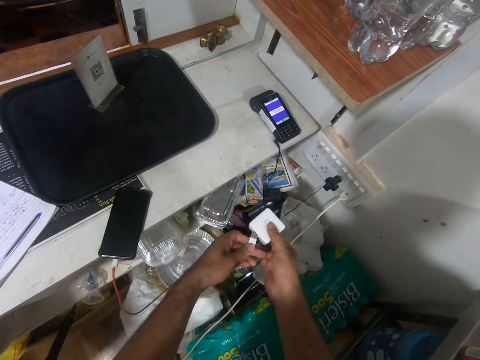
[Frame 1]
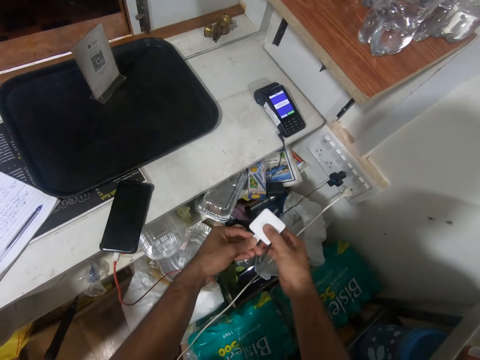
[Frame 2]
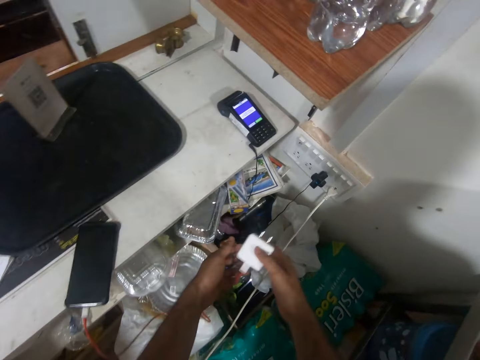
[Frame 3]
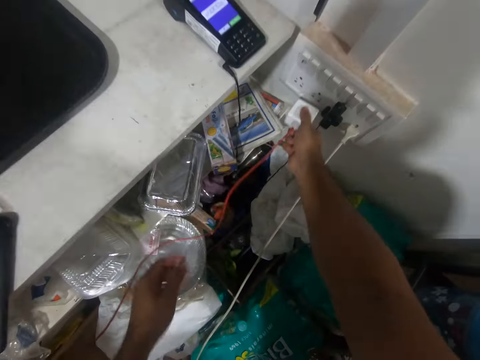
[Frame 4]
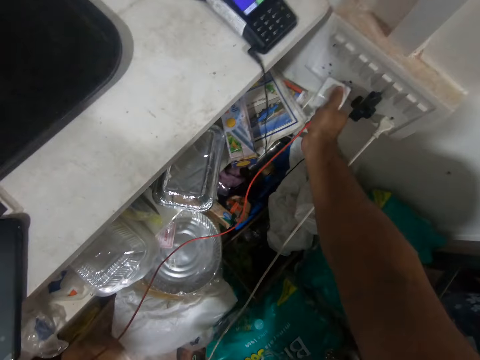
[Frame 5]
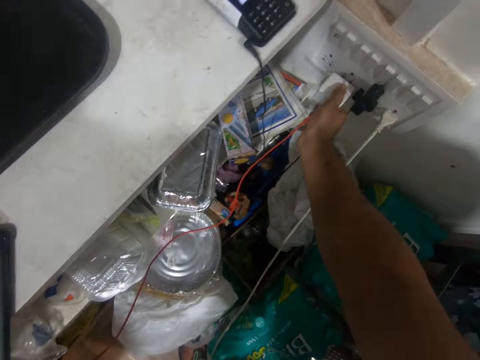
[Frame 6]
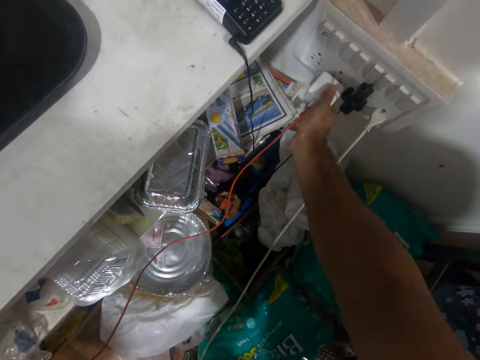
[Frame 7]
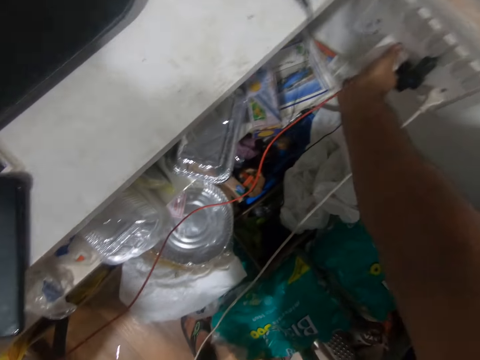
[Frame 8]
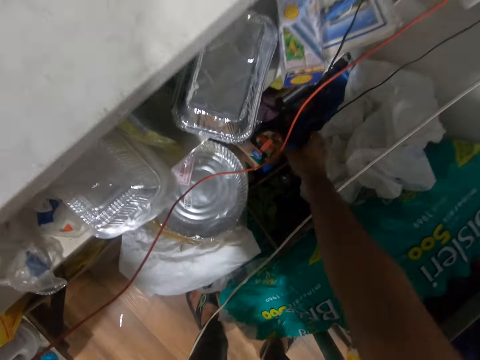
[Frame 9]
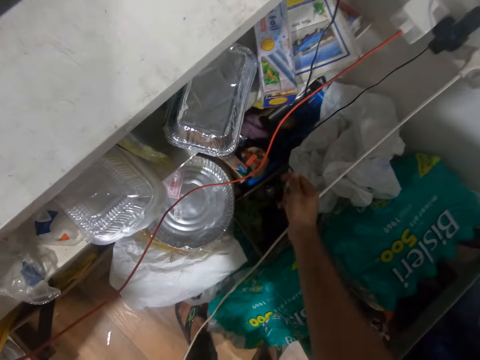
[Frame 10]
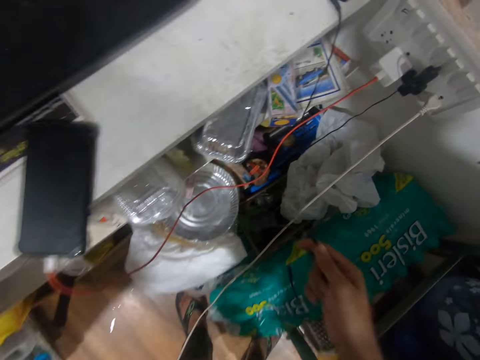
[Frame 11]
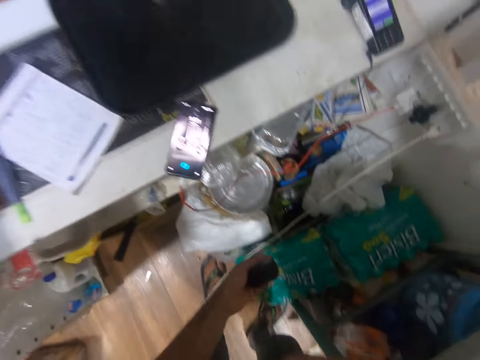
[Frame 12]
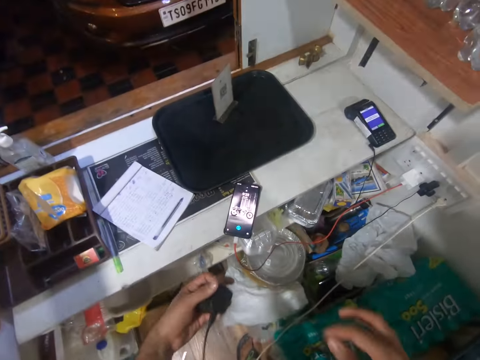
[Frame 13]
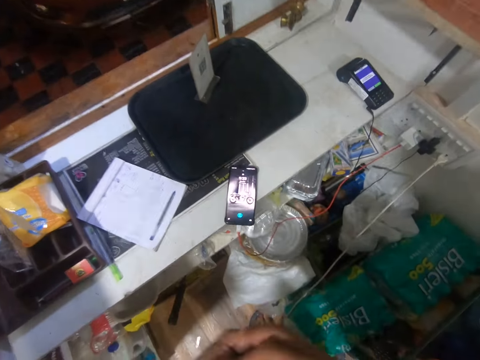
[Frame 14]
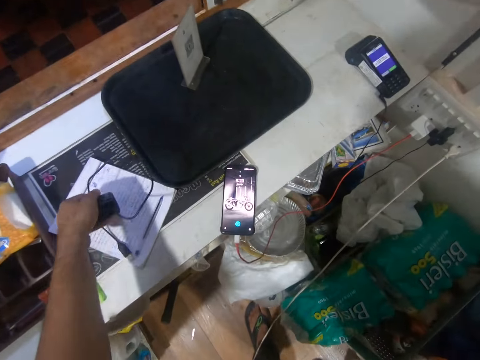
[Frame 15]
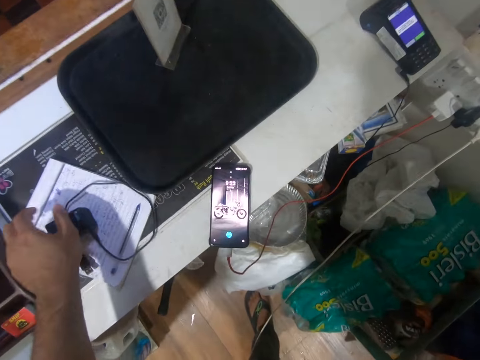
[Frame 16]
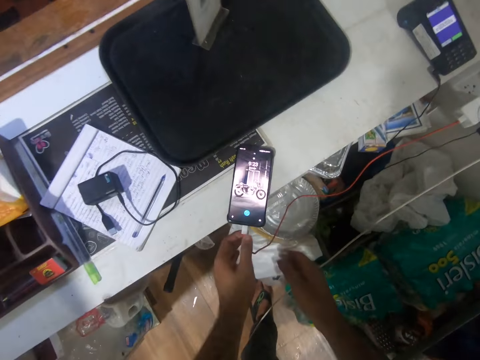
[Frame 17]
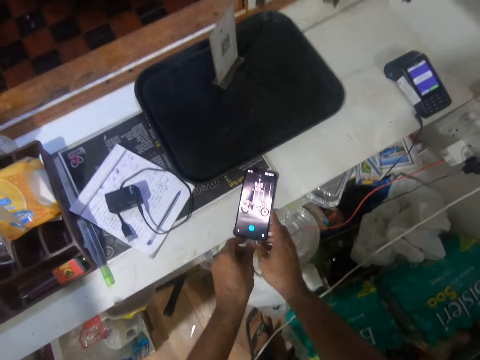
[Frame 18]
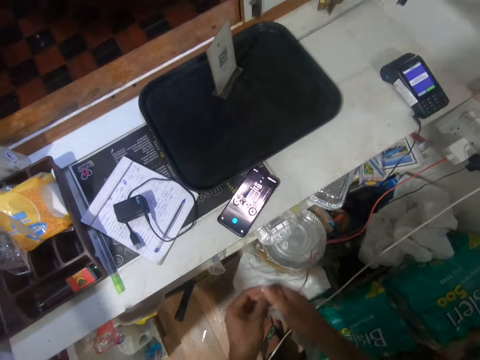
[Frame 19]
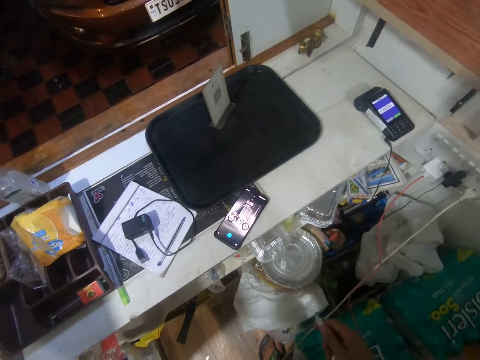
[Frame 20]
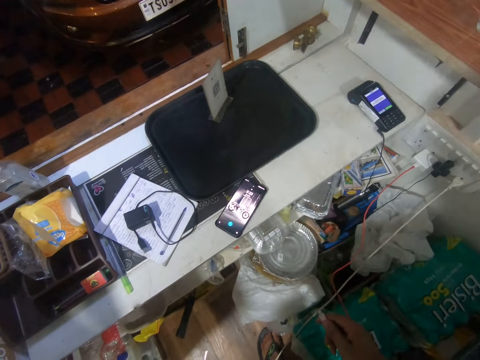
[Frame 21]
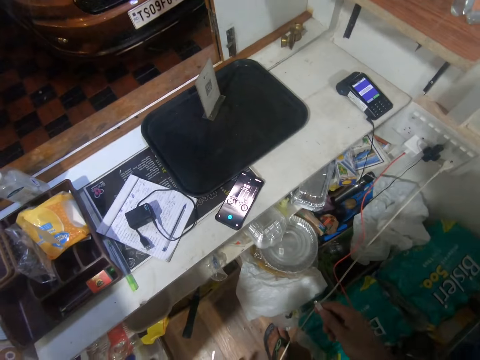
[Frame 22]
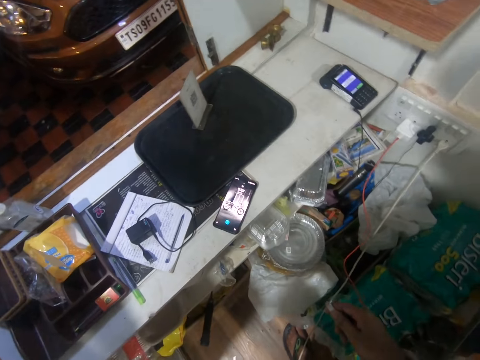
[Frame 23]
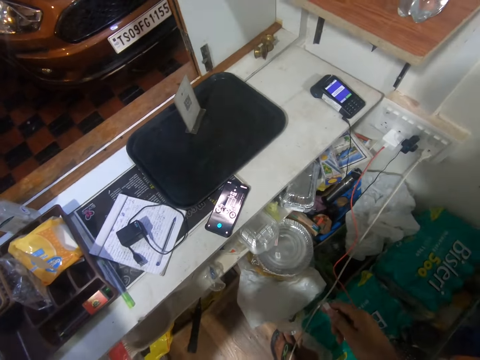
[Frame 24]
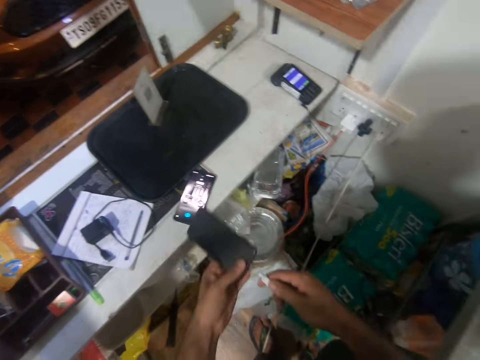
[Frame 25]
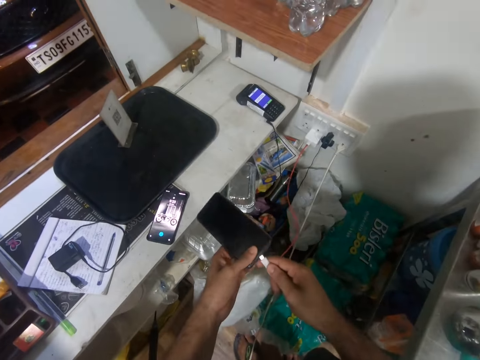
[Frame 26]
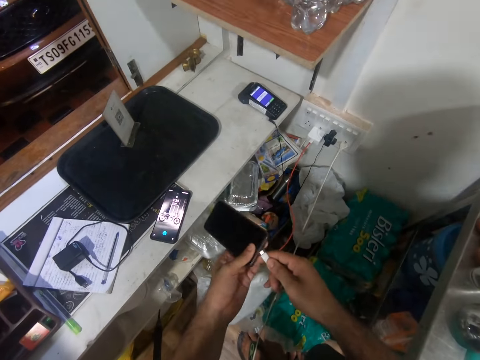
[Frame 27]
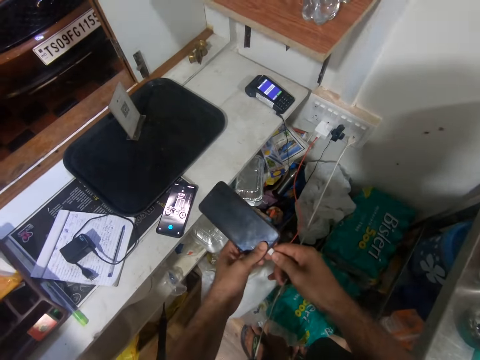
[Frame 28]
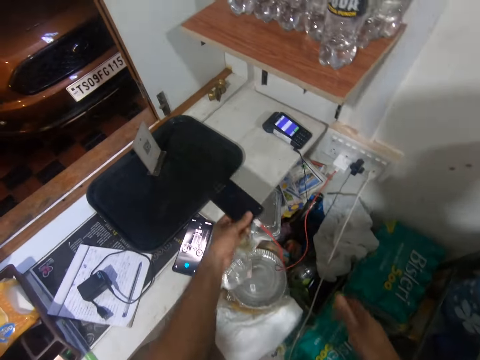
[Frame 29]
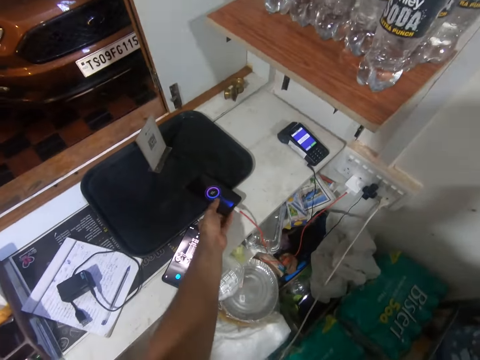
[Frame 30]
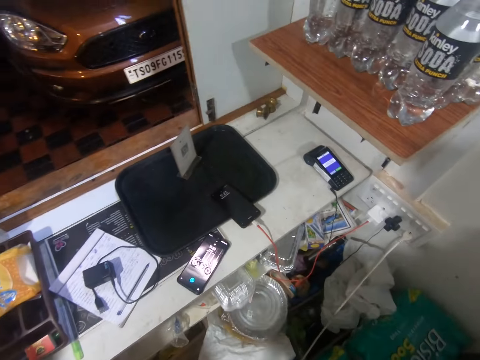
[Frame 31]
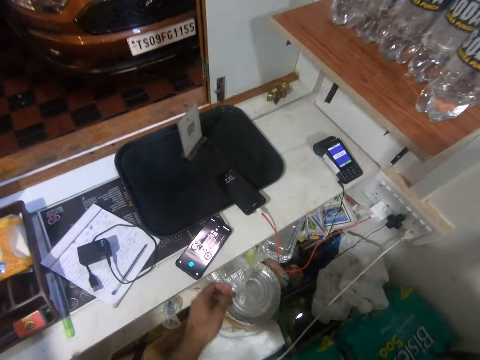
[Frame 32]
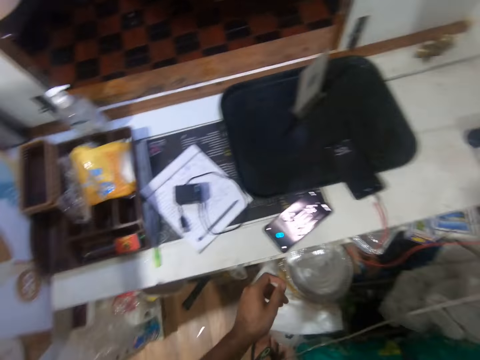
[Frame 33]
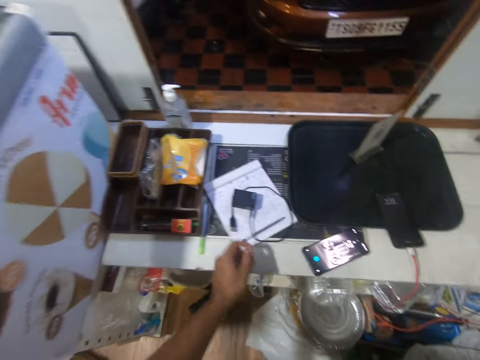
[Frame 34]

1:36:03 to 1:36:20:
The camera wearer inserts the white charger cable into the charger. He plugs the white charger into the socket. He picks up the black charger from beside the shelf. He carries the charger. He places the black charger on the shelf. He unplugs the white charger from a phone on the shelf. He removes the phone from his pocket. He plugs the white charger into the phone. He places the phone on a black bag on the shelf.

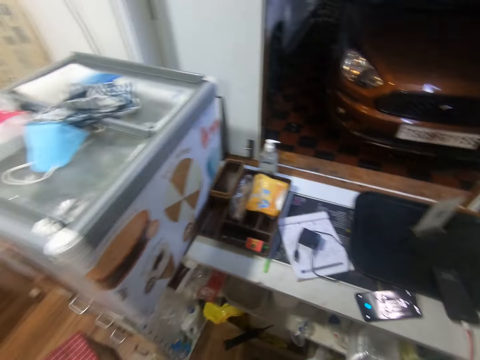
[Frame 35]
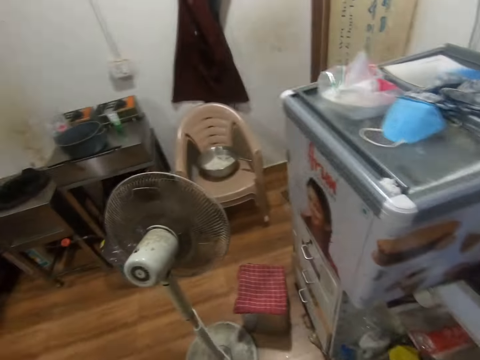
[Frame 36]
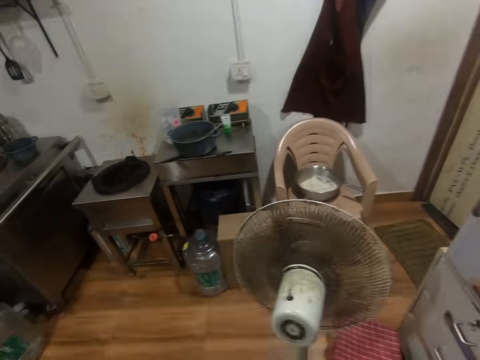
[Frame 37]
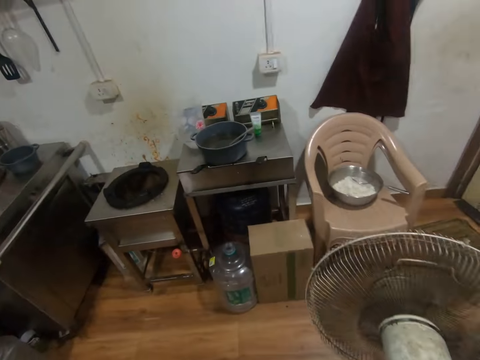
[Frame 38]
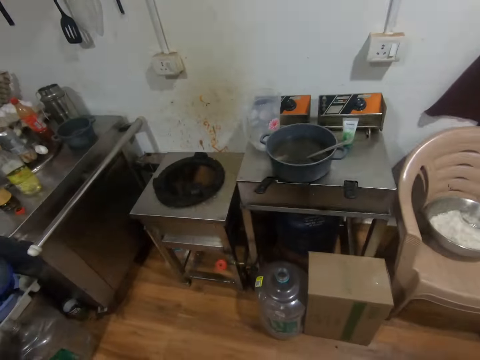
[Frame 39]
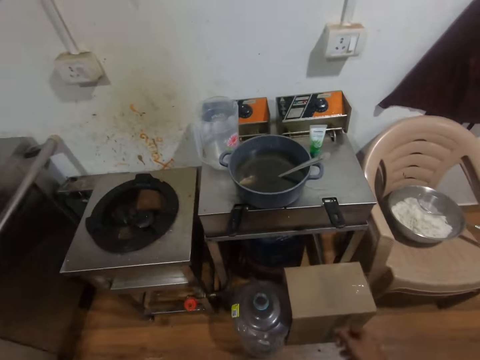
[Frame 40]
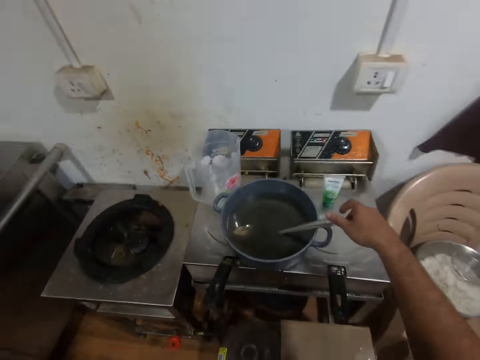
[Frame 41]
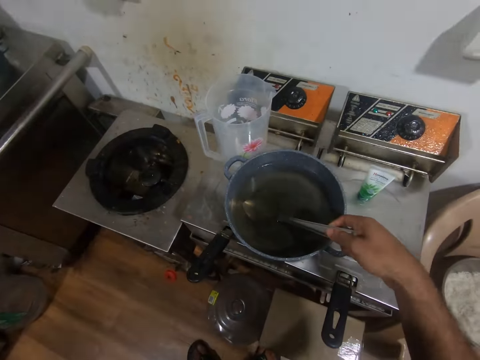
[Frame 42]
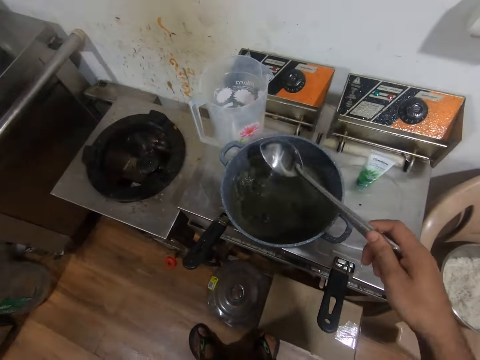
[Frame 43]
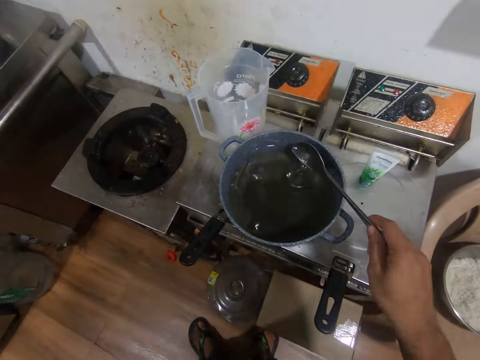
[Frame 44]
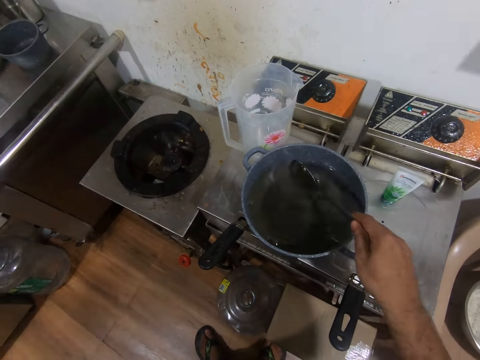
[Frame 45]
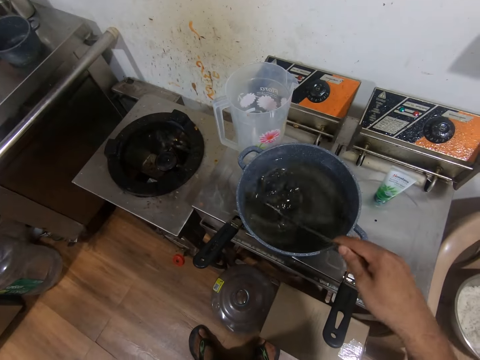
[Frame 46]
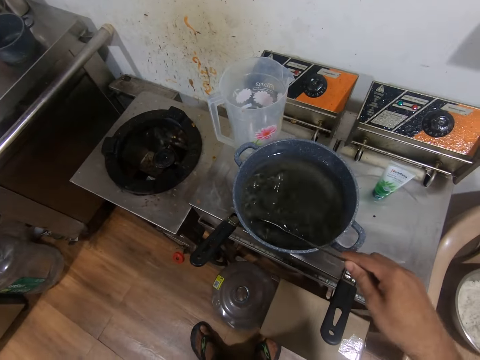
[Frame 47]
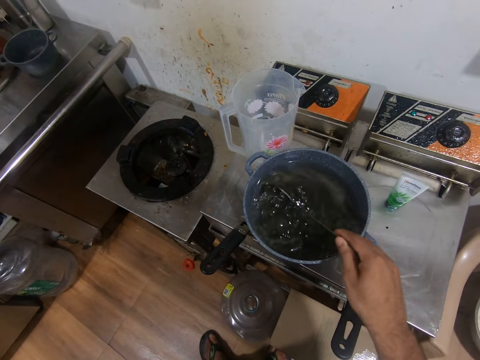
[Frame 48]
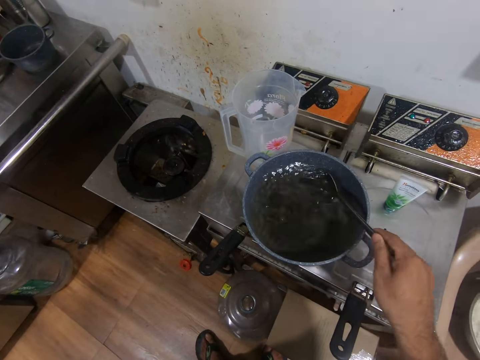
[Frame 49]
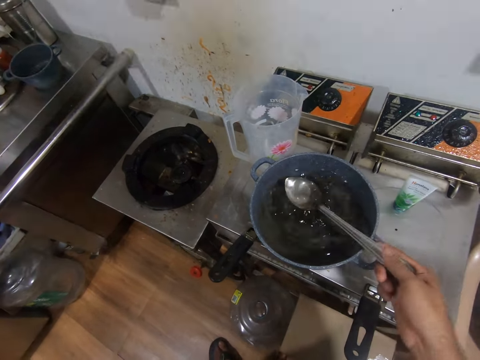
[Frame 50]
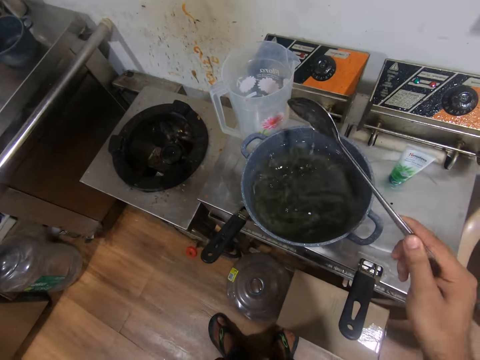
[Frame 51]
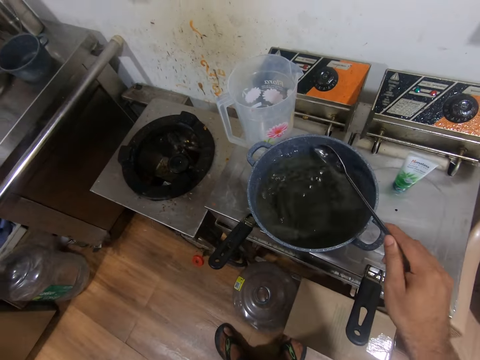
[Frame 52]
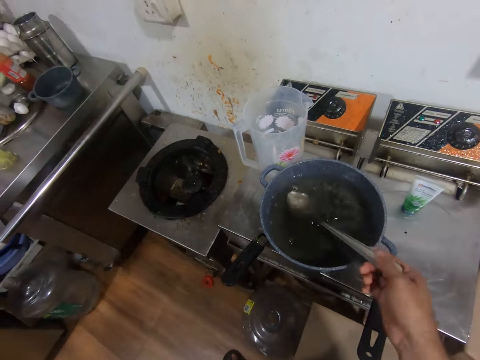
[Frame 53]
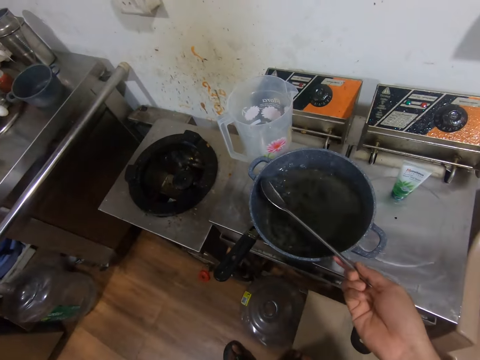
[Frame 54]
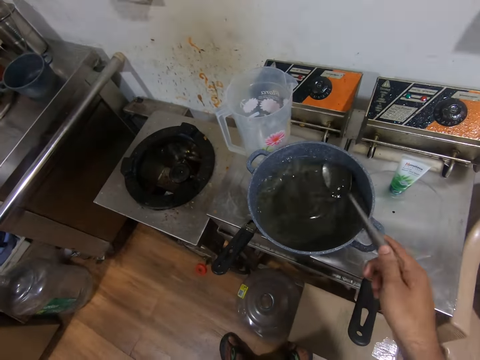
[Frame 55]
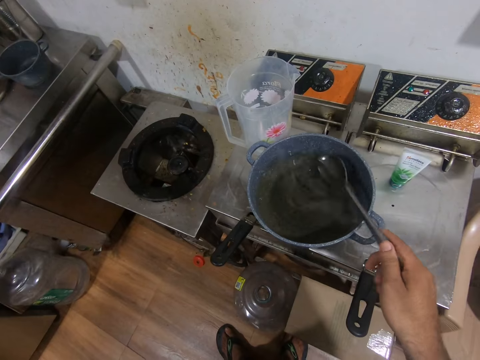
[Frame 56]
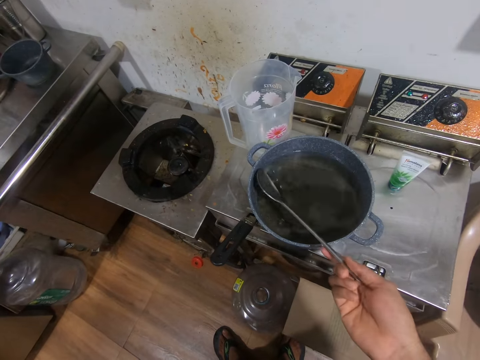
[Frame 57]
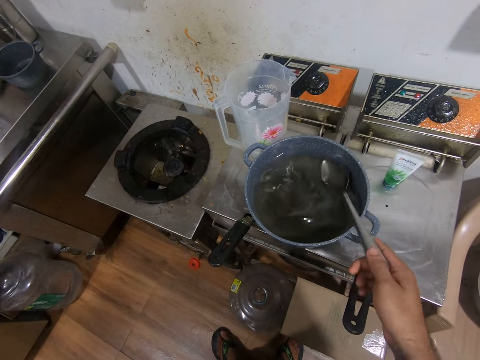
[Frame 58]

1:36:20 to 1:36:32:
The camera wearer walks away from the shelf to an oven in the kitchen. They hold a spoon in a pot on the oven. They stir the water in the pot with the spoon.
